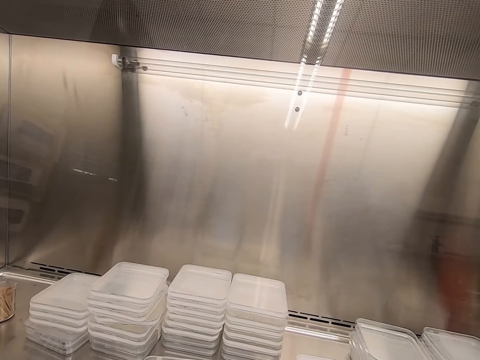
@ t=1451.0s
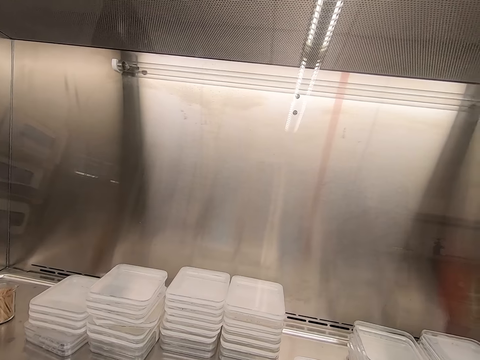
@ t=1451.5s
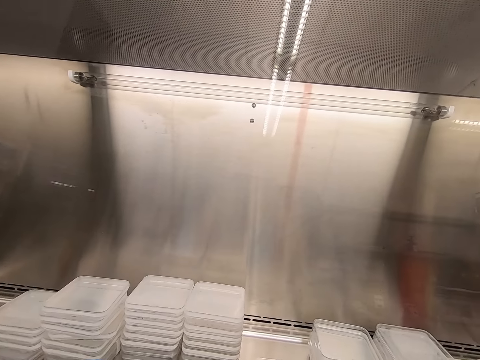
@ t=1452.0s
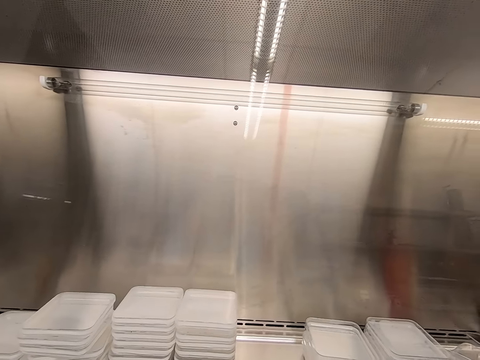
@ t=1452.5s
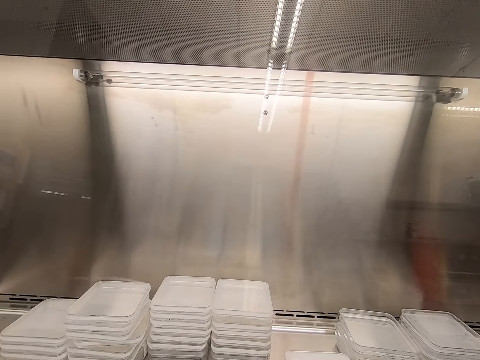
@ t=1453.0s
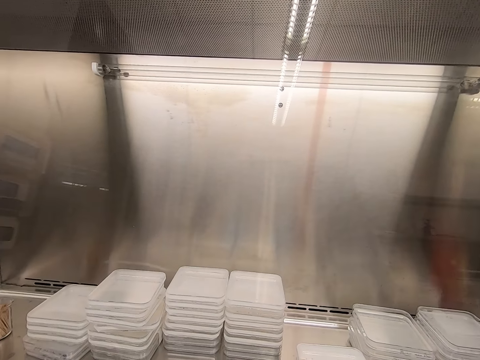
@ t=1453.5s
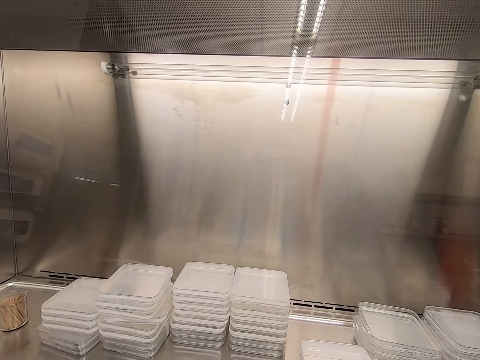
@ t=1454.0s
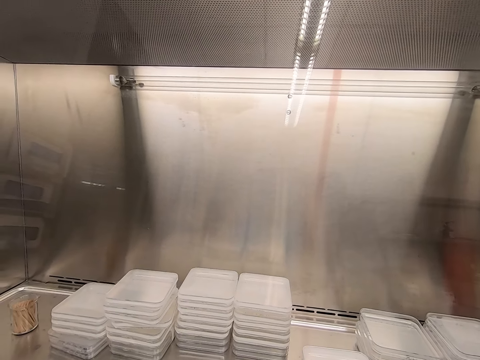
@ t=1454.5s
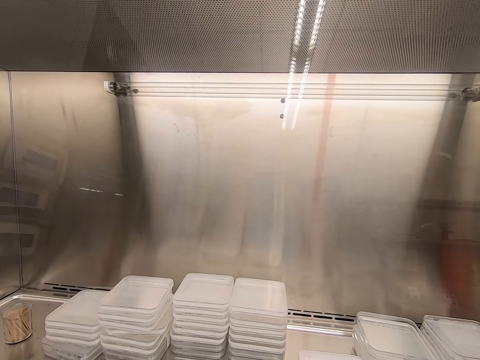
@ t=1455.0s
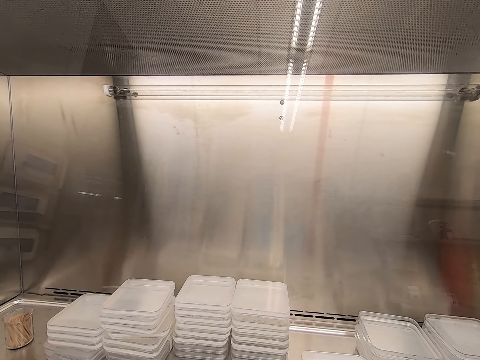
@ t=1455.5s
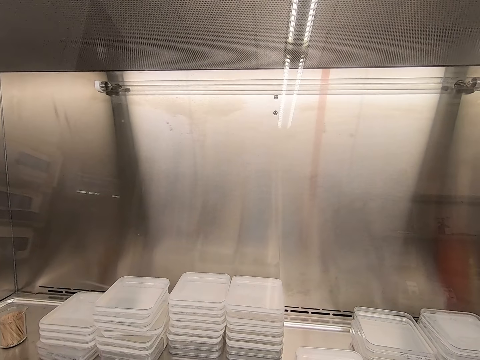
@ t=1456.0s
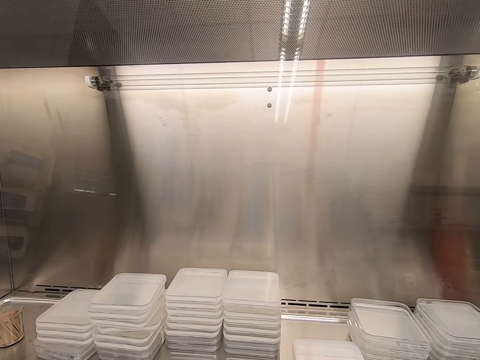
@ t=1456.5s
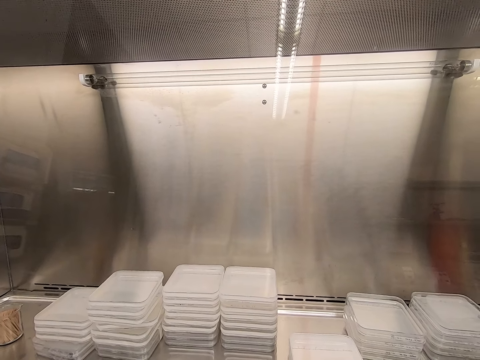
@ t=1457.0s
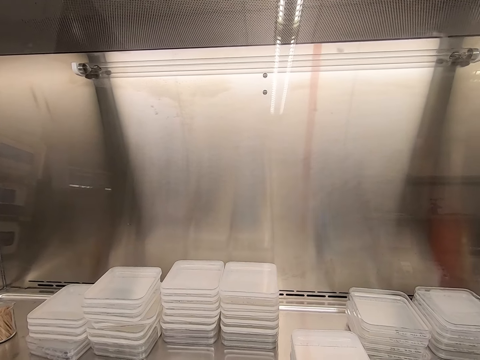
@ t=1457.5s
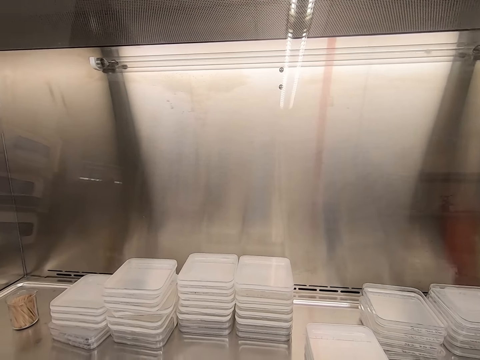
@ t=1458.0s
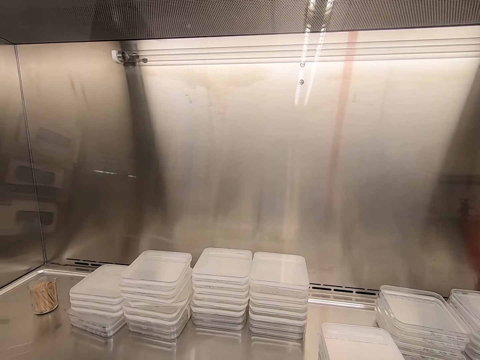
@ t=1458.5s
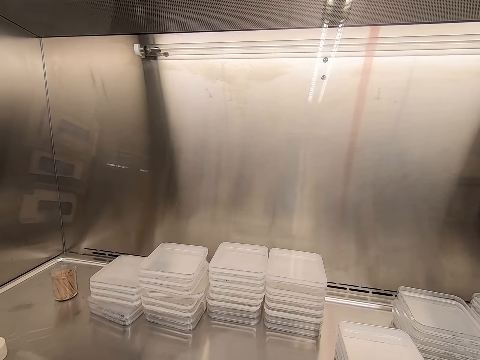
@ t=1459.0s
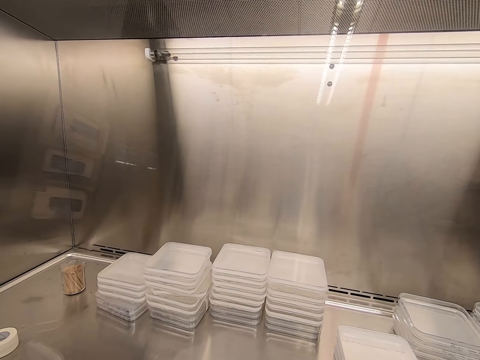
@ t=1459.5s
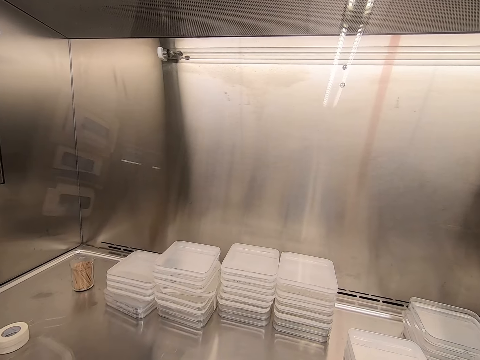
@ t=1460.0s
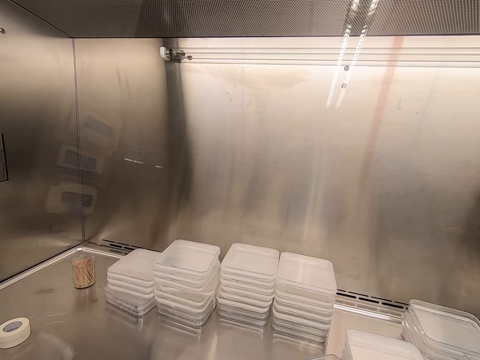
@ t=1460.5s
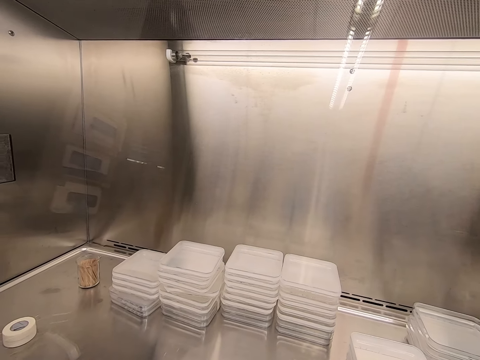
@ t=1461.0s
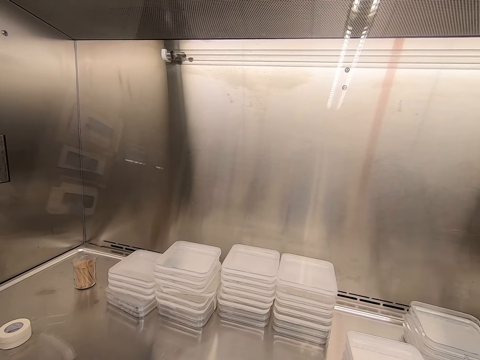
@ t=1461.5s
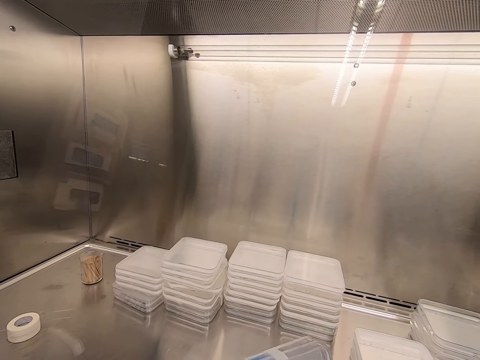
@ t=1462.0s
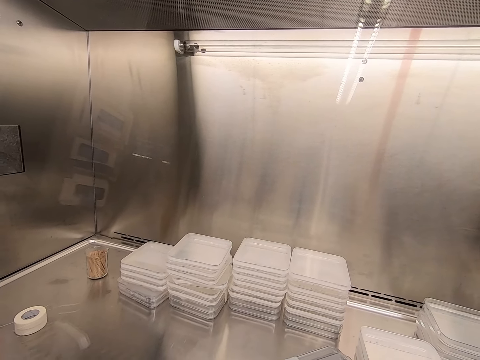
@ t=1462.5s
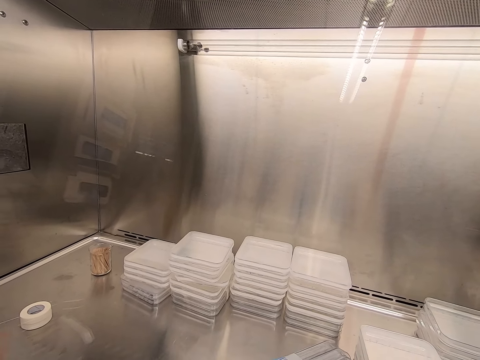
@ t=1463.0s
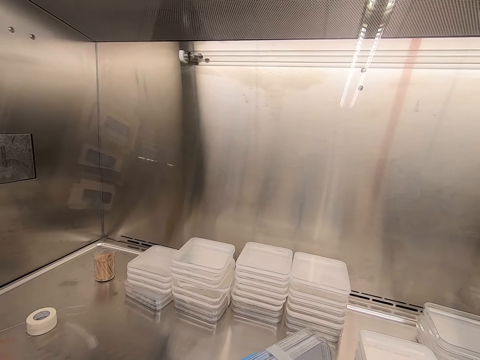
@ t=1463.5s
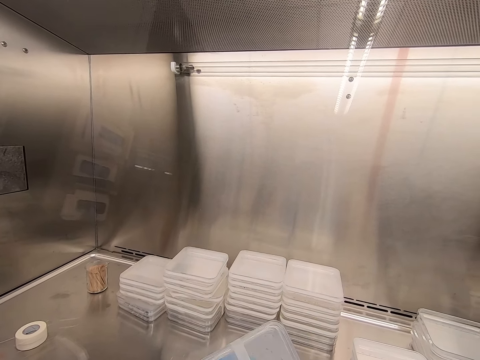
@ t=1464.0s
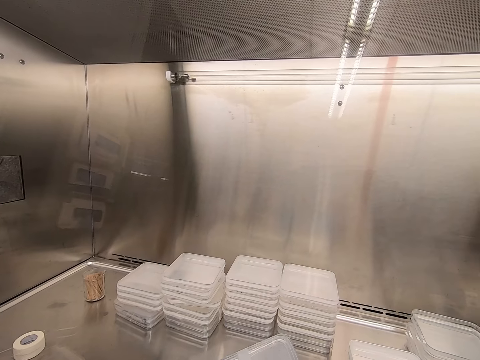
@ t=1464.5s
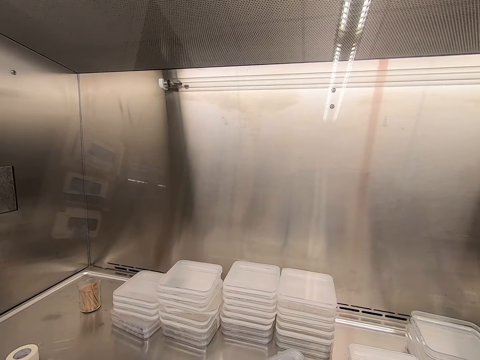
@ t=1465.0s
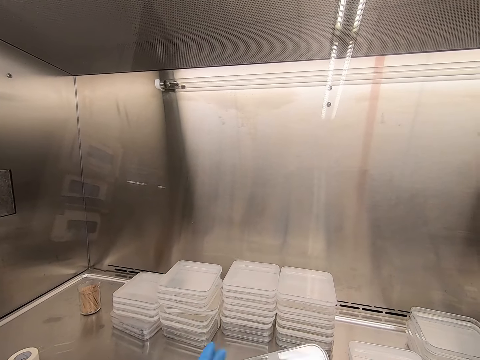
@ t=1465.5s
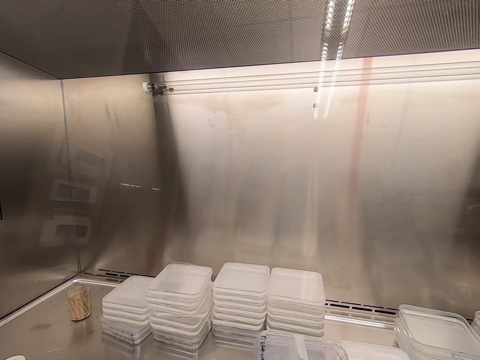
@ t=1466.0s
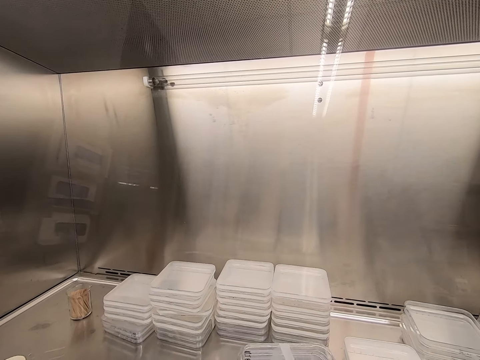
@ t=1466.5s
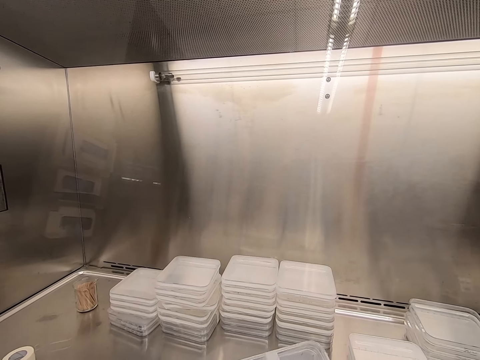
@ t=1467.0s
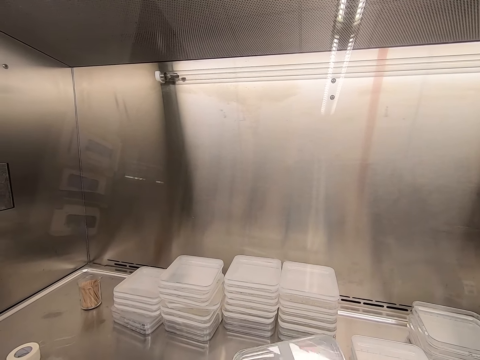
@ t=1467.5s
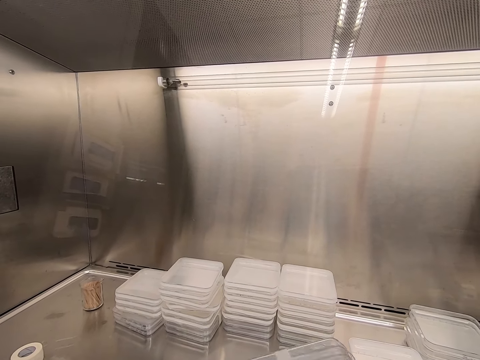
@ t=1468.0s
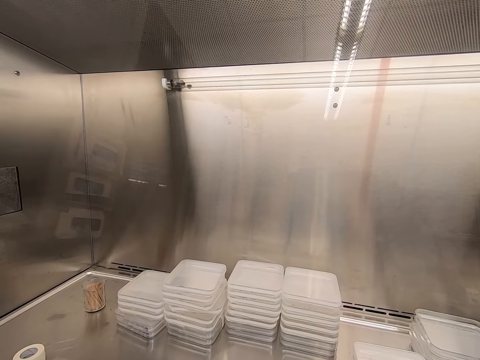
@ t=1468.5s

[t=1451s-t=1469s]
The camera wearer writes on the plastic lid. They seal a container. They fold the plastic lid.

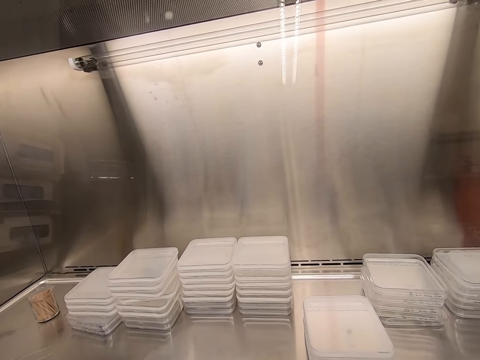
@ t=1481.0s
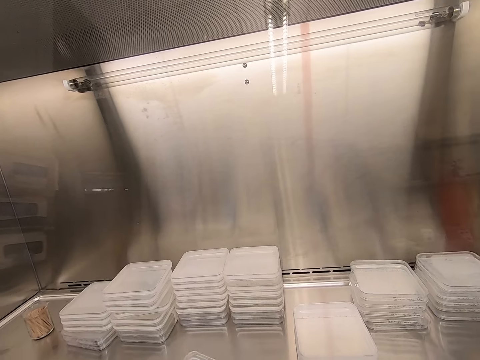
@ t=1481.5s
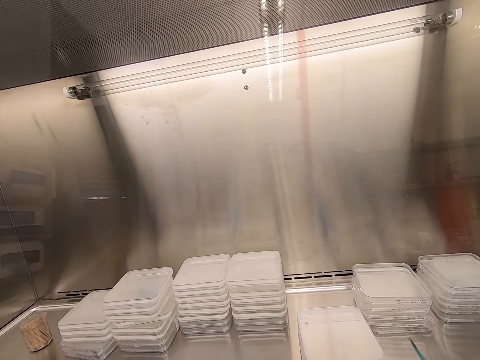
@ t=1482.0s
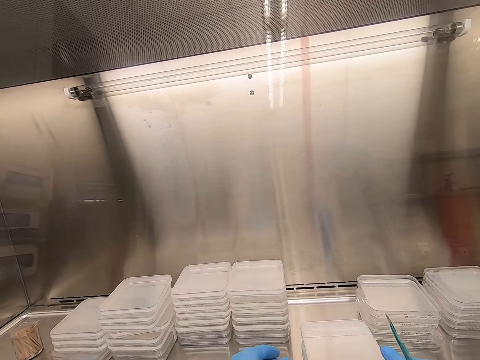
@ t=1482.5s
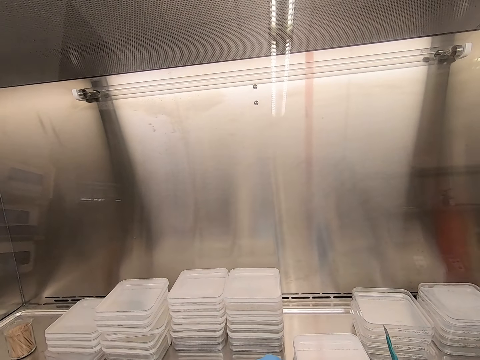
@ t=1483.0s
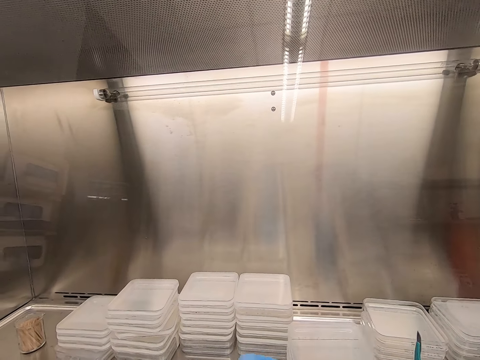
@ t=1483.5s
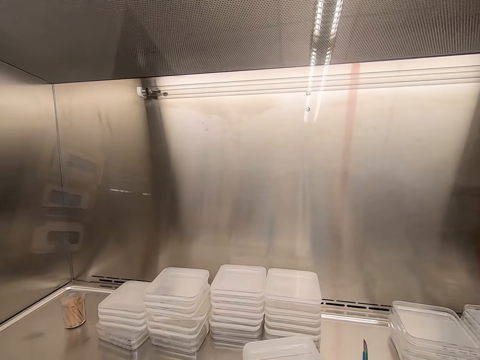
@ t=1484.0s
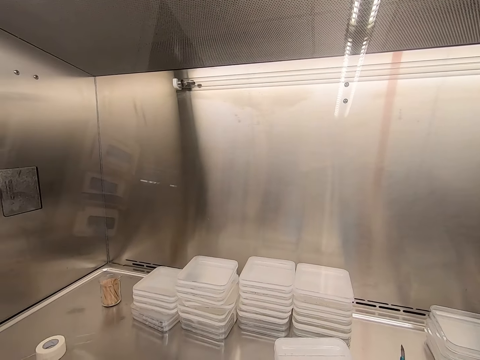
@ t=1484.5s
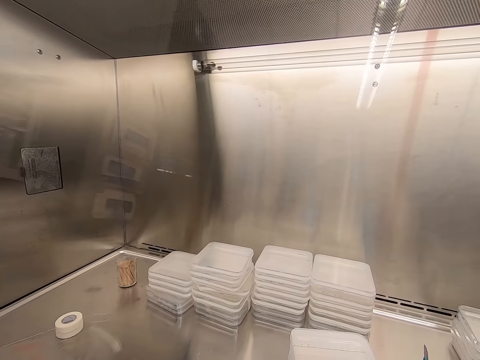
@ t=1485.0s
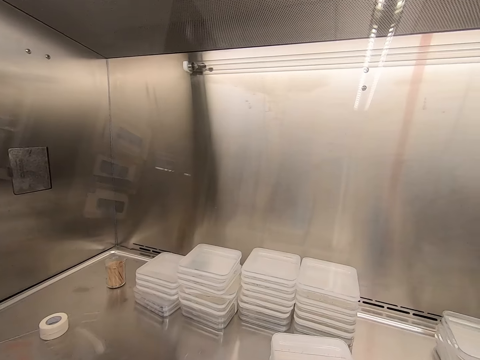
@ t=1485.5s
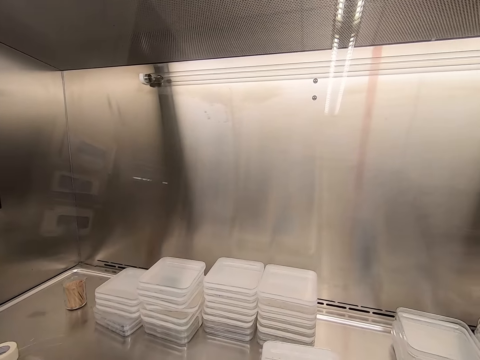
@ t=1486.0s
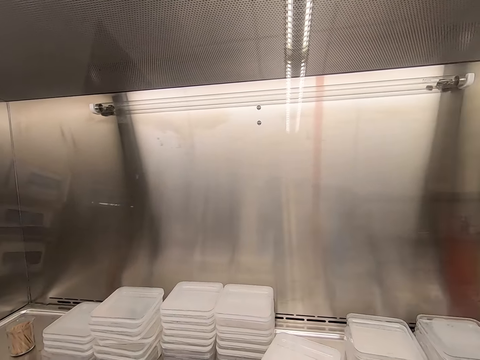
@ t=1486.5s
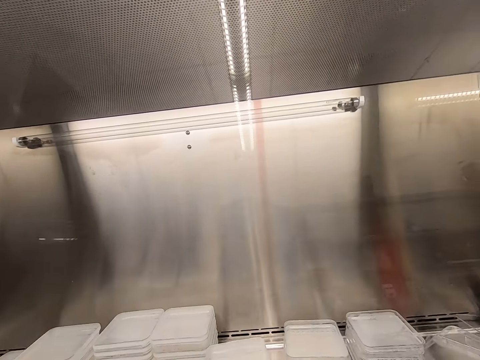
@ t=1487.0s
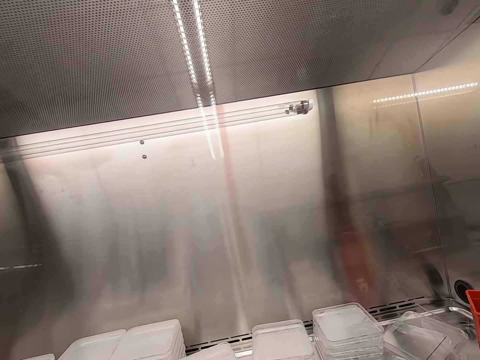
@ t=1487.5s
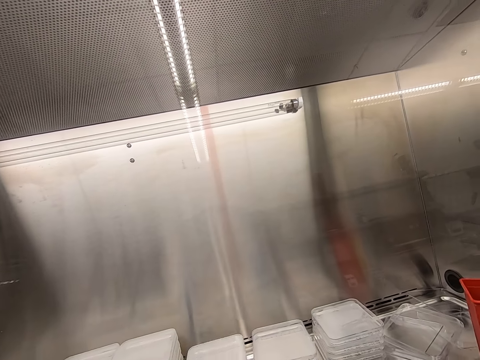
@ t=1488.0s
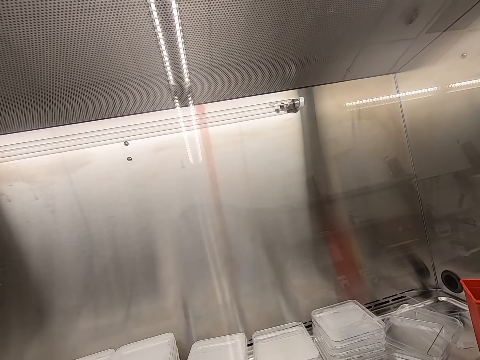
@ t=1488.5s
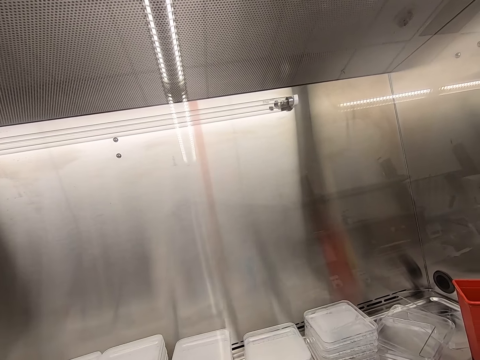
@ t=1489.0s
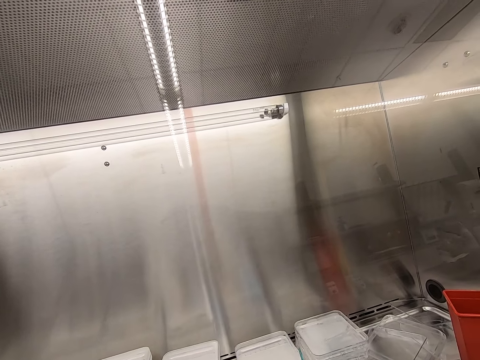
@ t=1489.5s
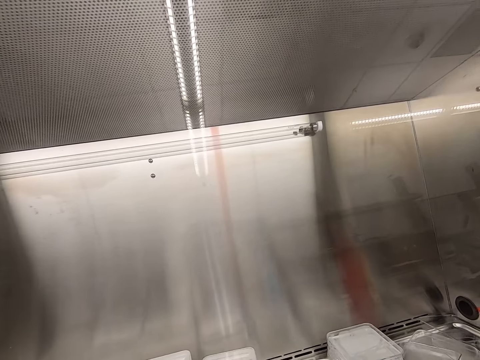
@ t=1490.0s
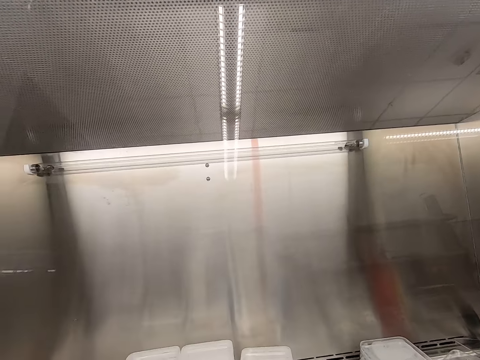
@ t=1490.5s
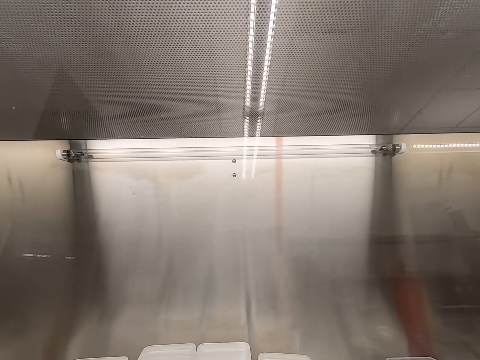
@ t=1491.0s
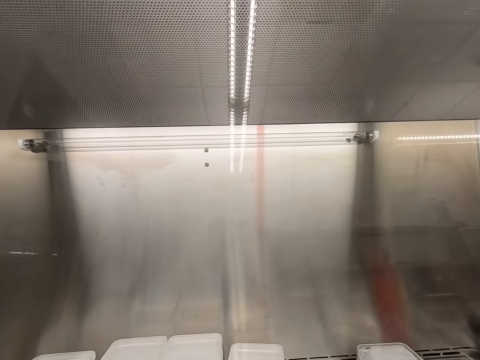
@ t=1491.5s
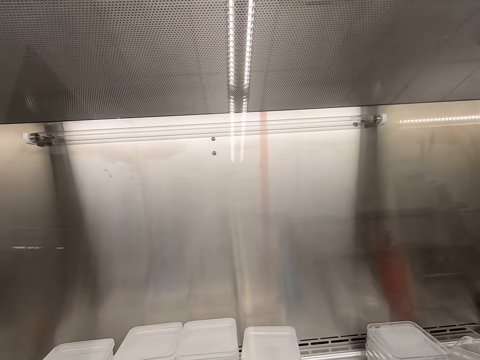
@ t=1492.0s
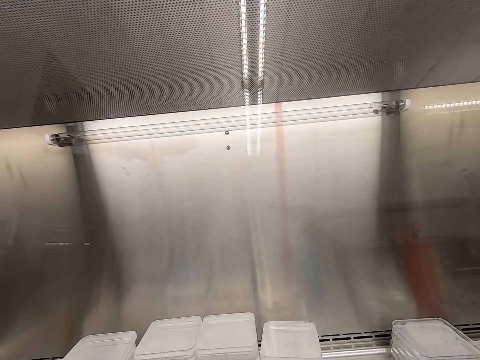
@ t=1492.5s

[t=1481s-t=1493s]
The camera wearer picks up a container. They take another plastic lid. They pile up the container.
